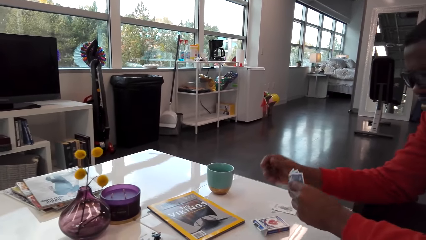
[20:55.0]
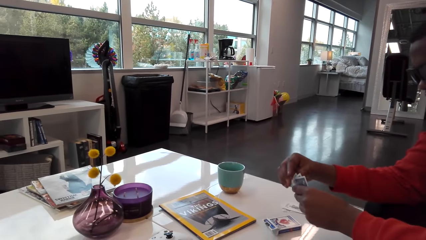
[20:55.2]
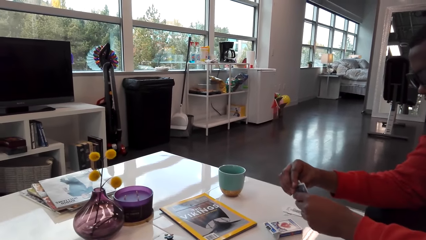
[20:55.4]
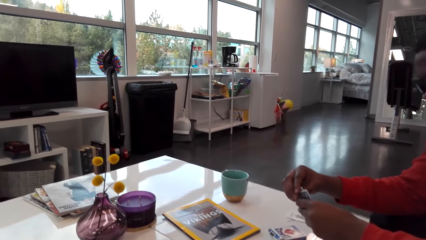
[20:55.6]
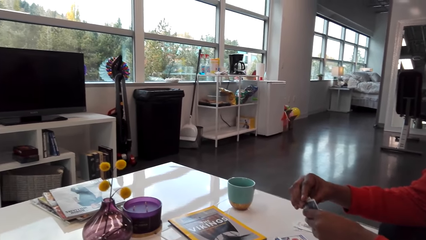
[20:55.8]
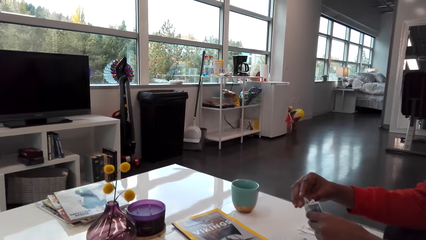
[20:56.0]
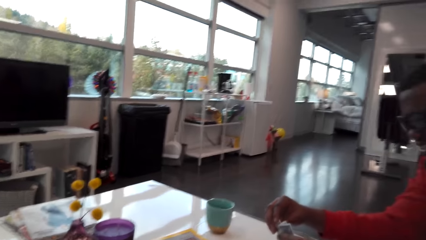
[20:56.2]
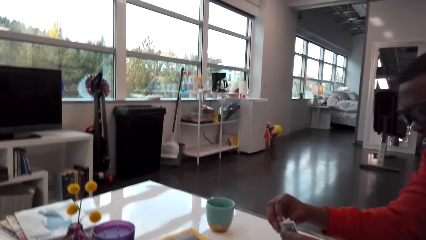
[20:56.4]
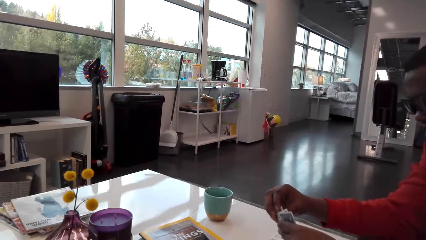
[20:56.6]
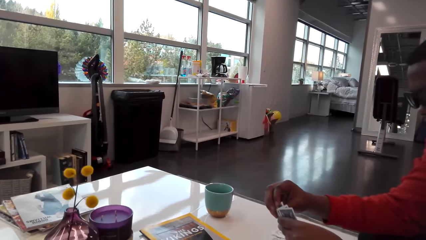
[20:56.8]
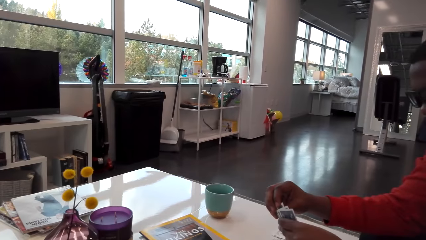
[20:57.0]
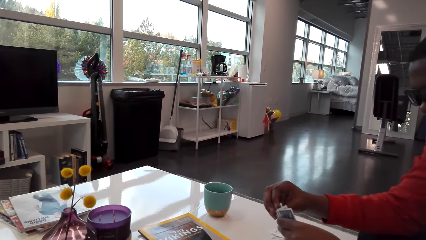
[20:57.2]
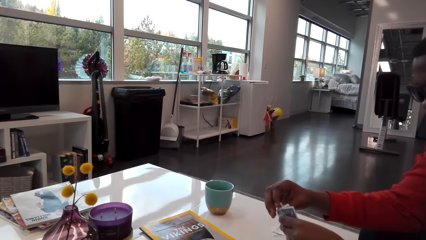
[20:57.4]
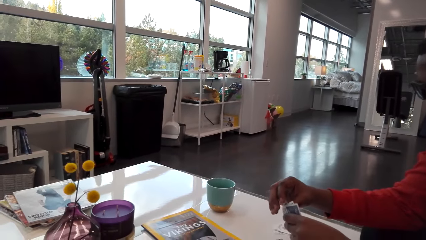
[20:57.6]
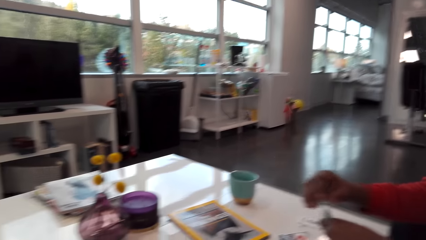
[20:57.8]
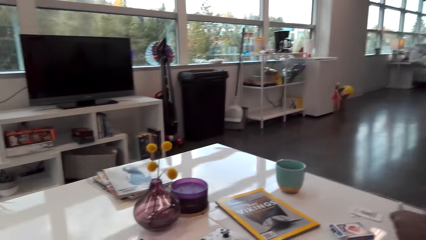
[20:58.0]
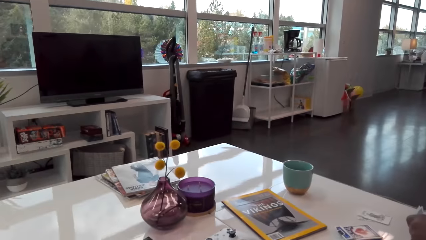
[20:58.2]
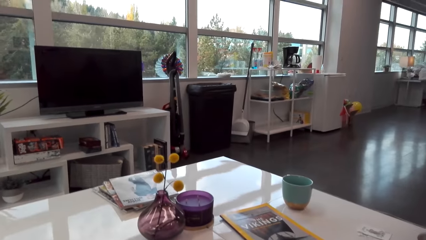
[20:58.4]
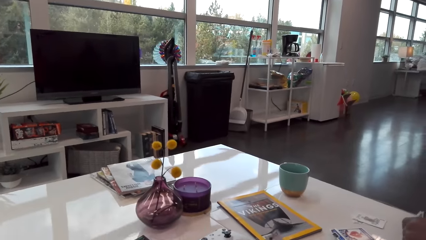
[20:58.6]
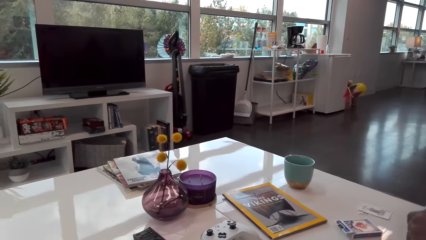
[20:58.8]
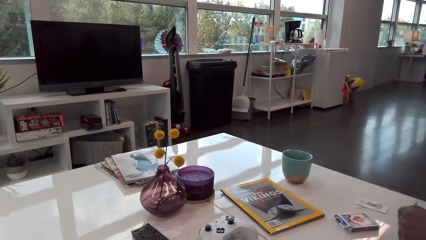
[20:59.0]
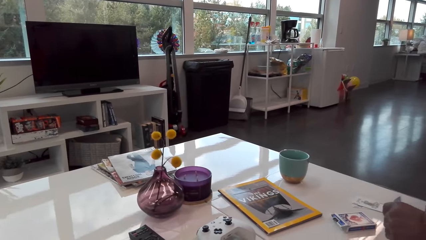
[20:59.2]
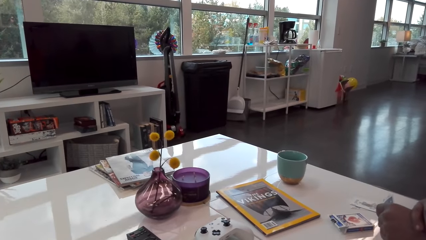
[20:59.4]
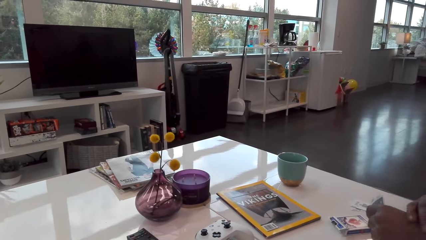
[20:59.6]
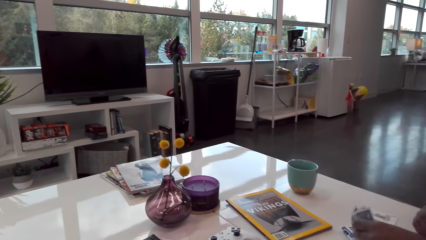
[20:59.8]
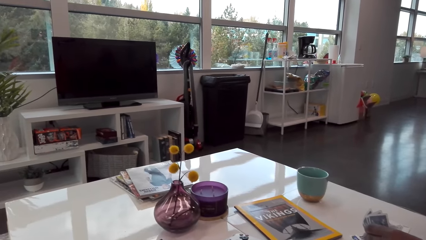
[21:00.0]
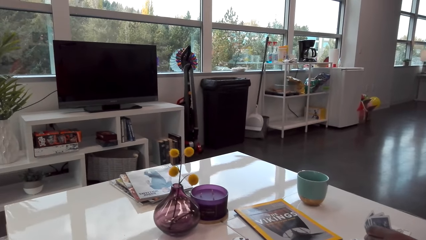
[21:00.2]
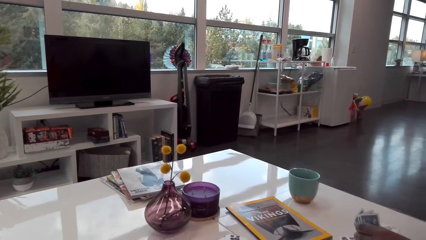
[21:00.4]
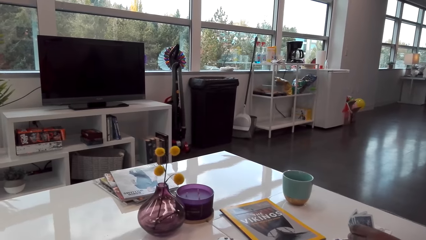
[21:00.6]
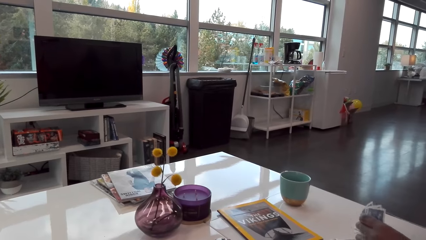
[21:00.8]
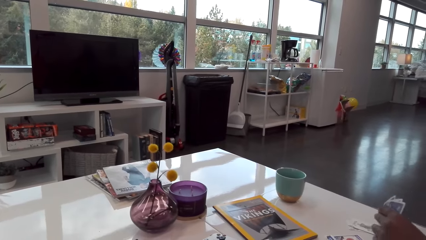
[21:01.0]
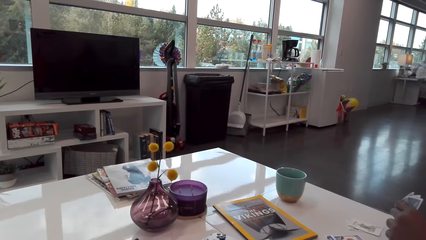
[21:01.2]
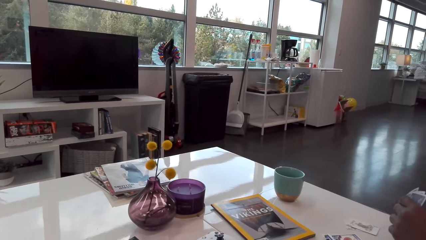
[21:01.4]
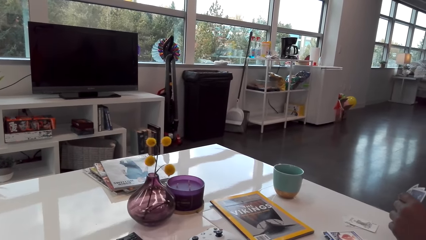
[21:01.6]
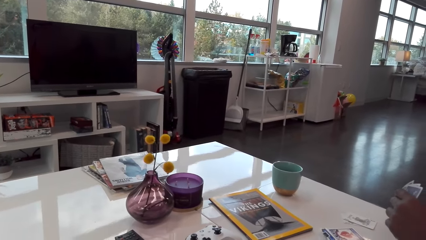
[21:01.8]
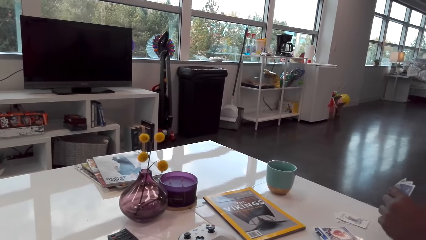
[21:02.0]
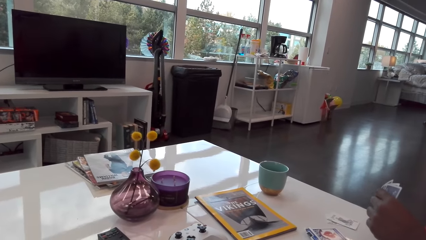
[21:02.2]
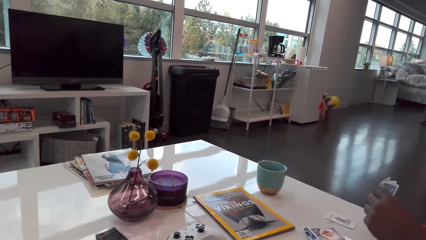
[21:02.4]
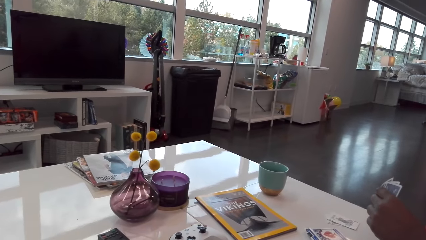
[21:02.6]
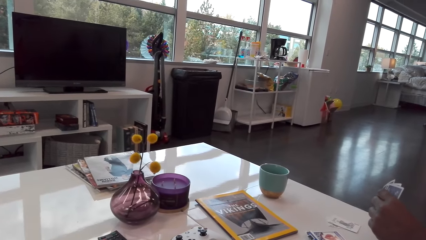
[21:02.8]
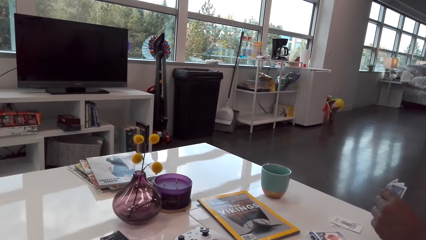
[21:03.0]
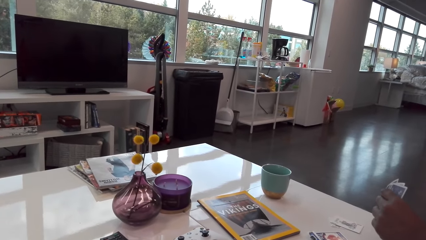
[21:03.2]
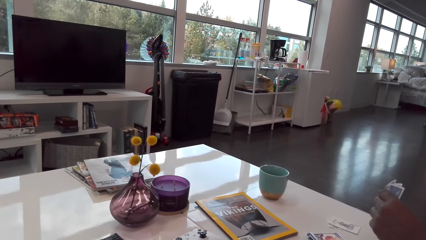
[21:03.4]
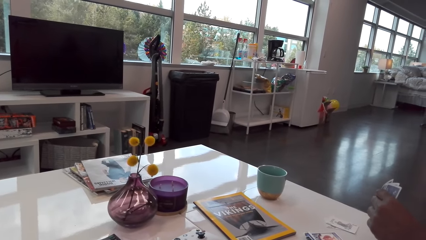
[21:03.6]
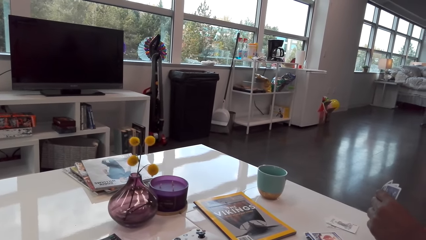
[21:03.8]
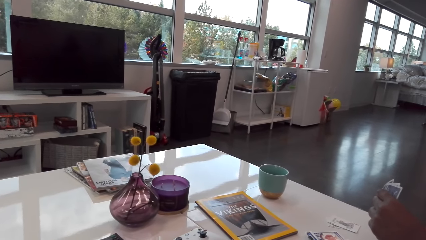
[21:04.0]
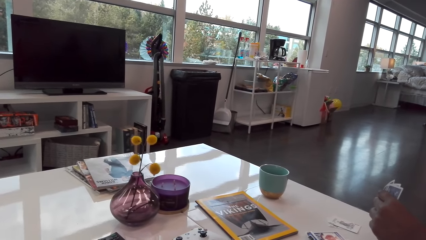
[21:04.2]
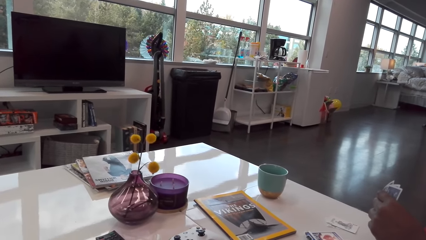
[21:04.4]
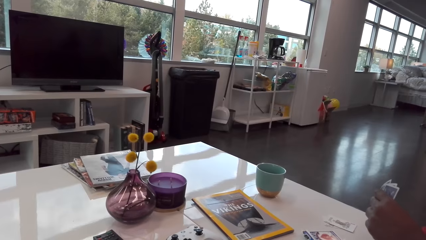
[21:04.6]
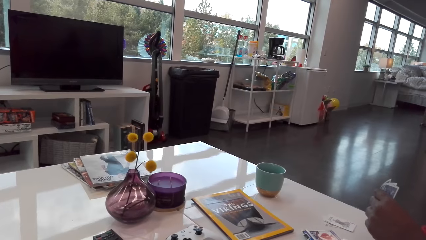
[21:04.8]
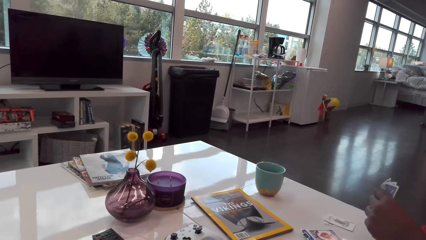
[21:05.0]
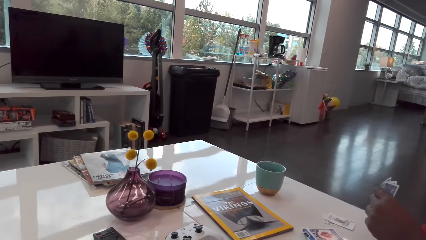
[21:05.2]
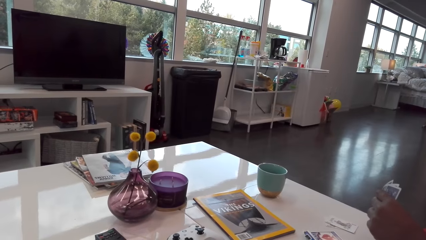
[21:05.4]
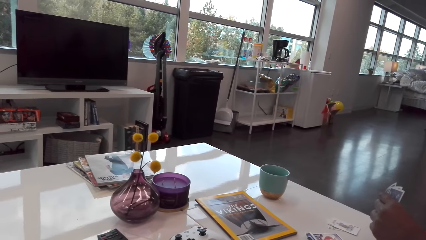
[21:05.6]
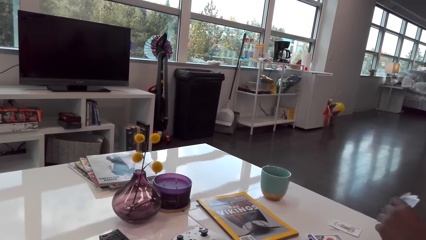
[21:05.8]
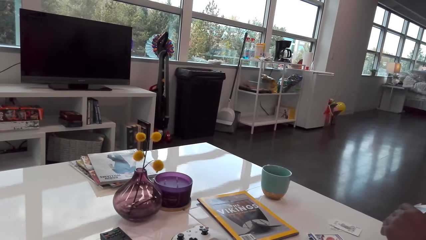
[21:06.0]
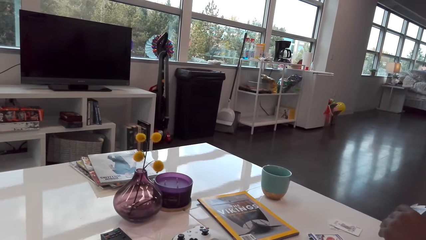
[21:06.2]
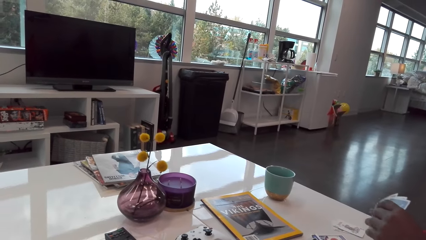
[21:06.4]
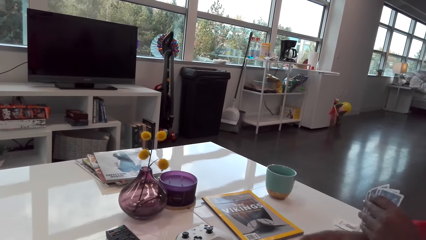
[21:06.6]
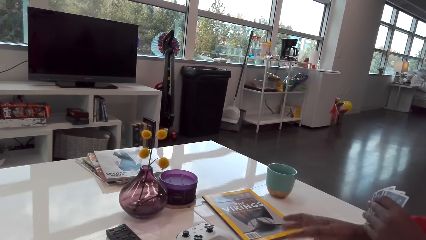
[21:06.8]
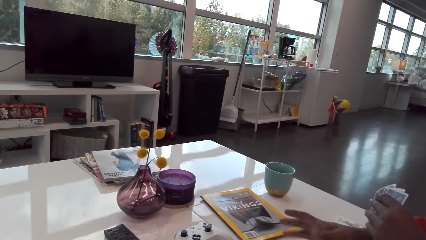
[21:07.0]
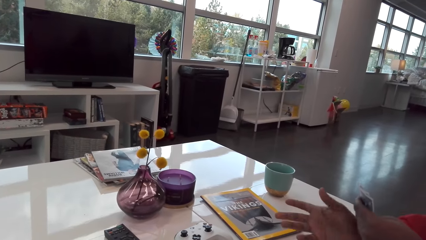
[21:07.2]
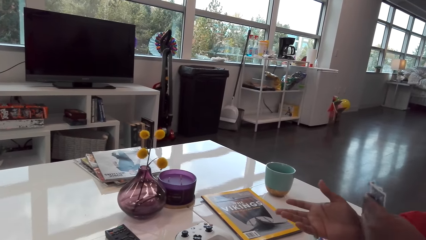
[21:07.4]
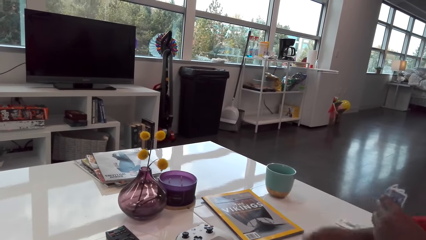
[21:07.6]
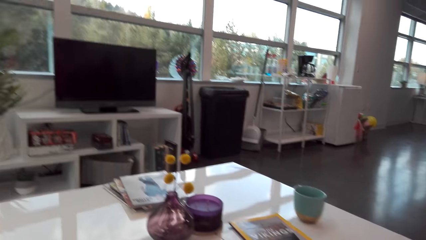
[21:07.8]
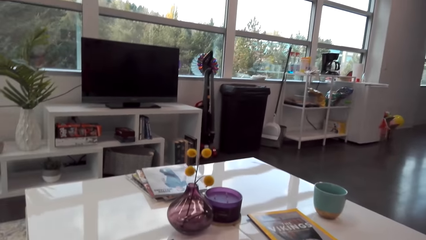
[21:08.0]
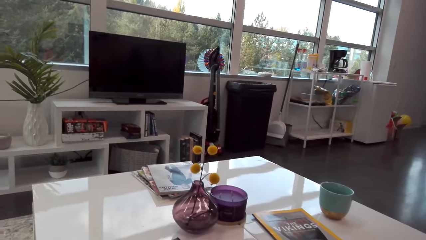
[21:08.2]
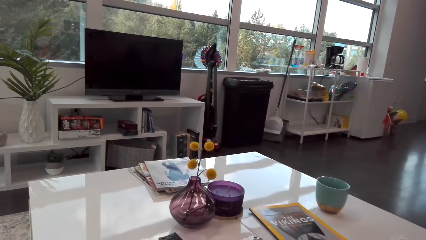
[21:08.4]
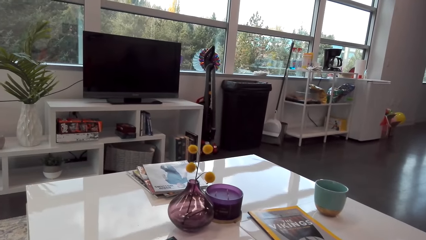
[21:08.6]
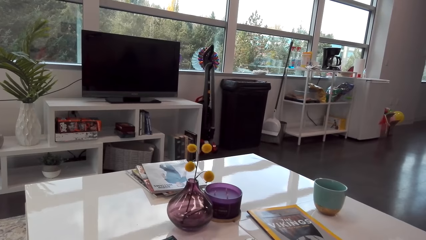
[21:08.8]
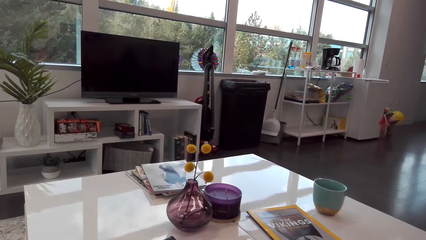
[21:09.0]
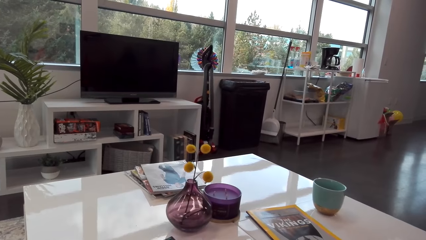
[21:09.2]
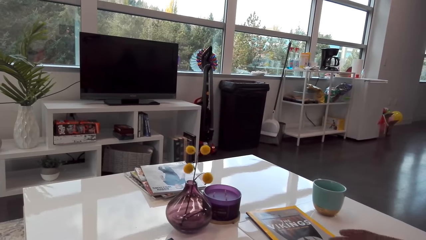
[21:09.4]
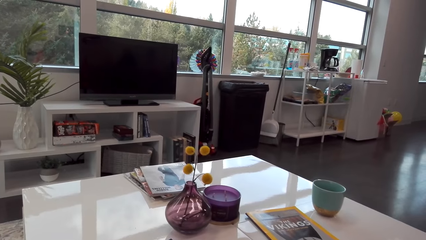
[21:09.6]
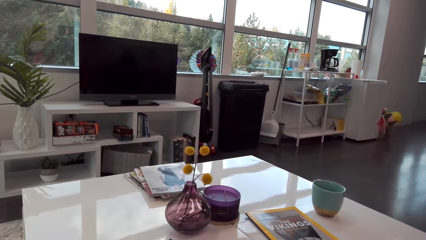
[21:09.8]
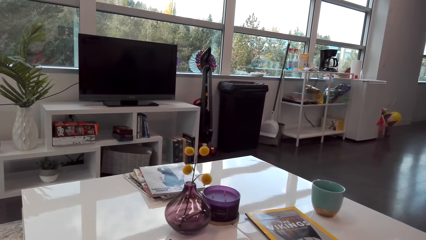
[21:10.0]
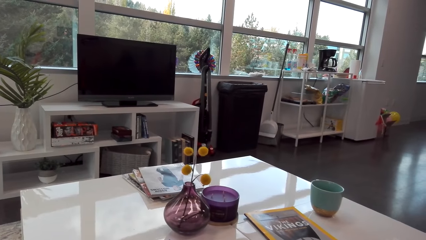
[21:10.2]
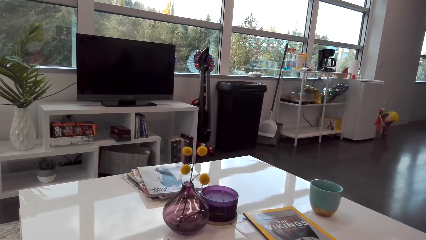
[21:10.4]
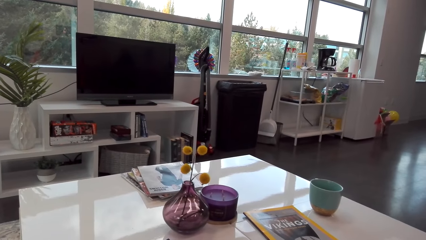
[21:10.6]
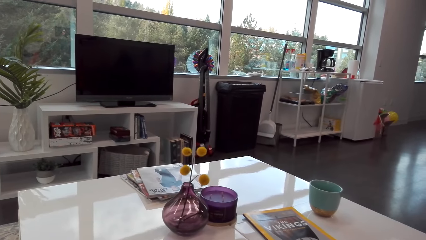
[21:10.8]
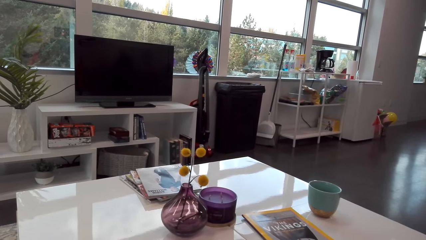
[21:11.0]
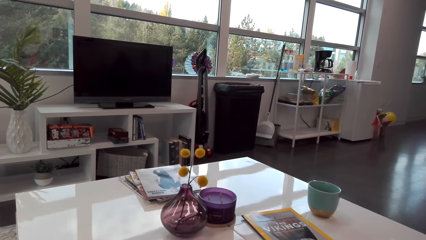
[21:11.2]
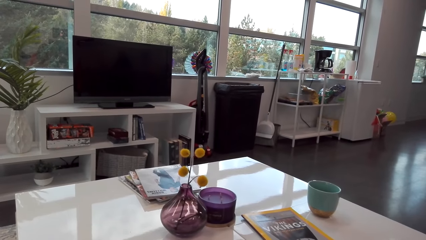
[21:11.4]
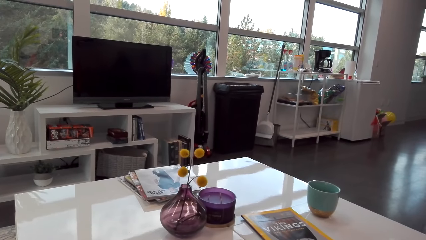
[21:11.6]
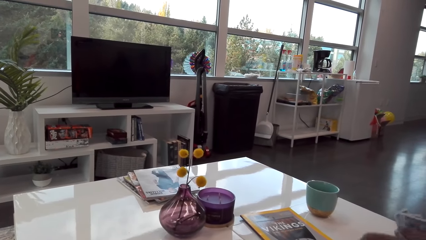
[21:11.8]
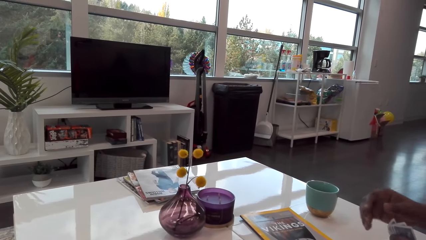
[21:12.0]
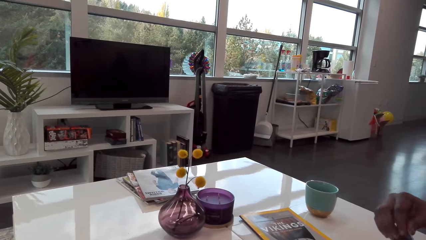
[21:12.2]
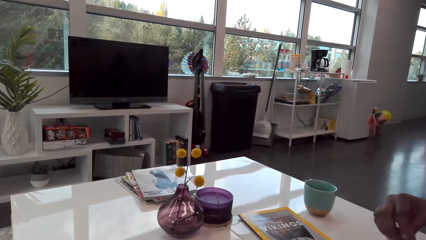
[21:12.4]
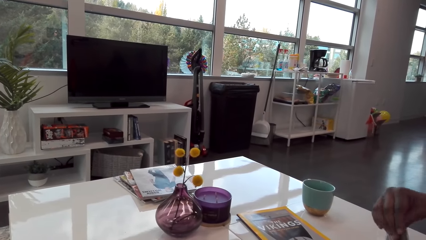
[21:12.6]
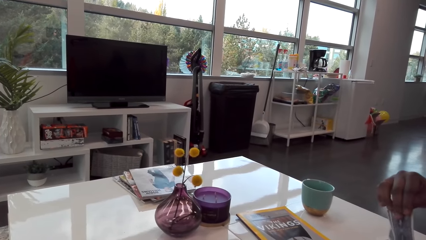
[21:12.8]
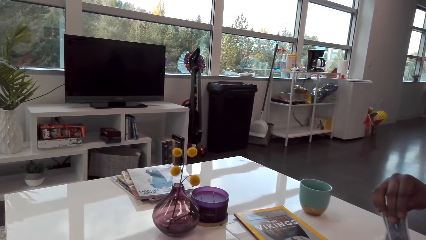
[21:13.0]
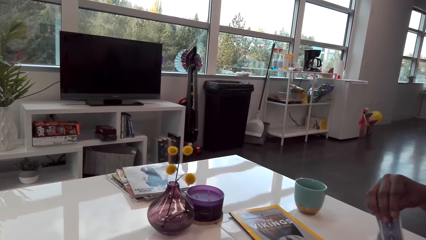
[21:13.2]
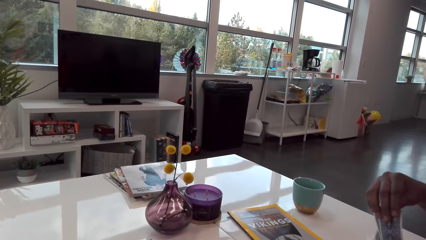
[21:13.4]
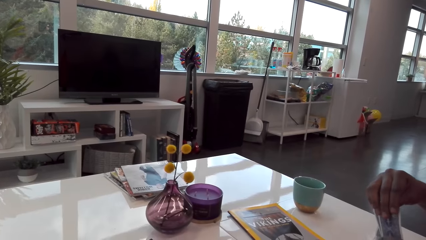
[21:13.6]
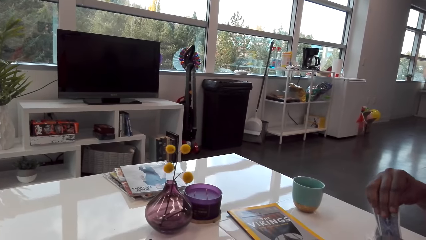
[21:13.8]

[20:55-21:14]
A man plays his card. The camera wearer talks to the man. The man talks to the camera wearer. The camera wearer talks to the man. The man talks to the camera wearer. The man moves his hand. The man talks to the camera wearer.
